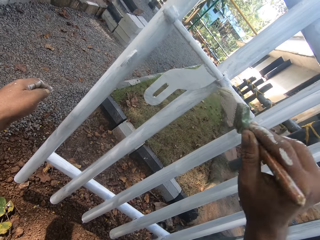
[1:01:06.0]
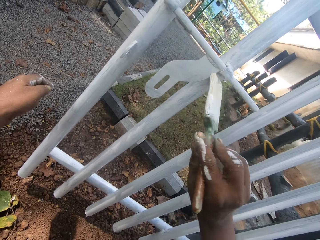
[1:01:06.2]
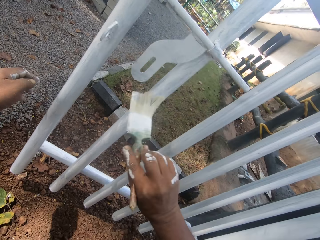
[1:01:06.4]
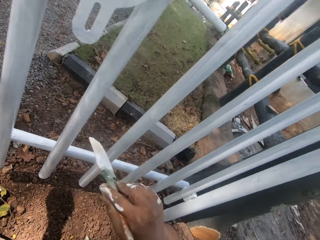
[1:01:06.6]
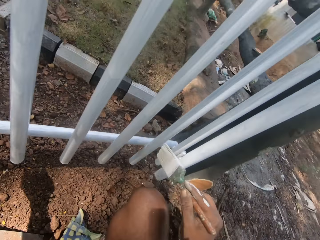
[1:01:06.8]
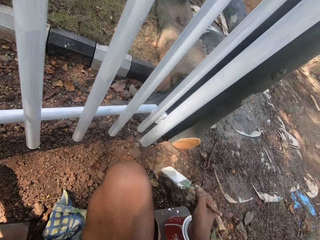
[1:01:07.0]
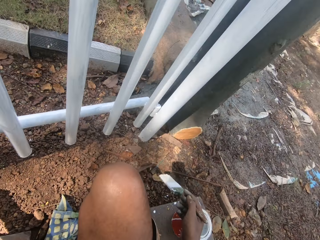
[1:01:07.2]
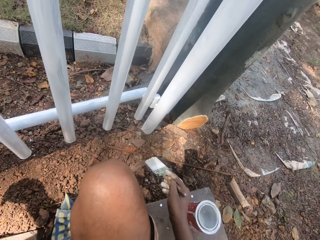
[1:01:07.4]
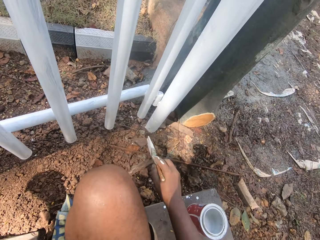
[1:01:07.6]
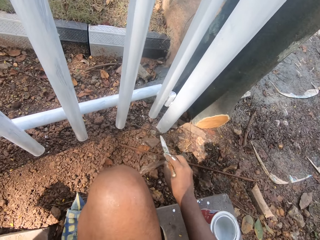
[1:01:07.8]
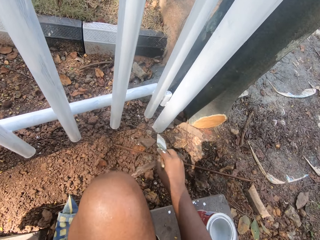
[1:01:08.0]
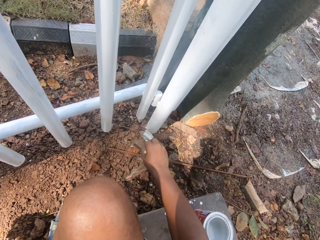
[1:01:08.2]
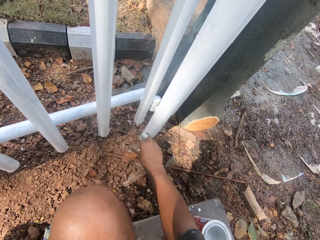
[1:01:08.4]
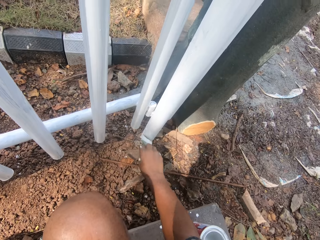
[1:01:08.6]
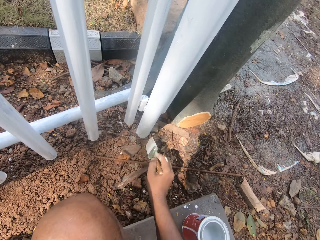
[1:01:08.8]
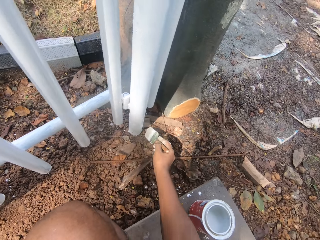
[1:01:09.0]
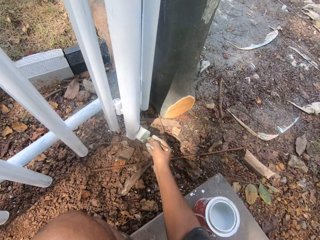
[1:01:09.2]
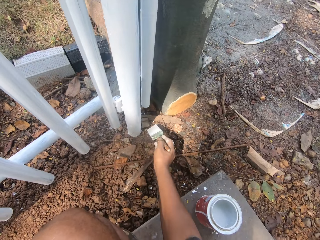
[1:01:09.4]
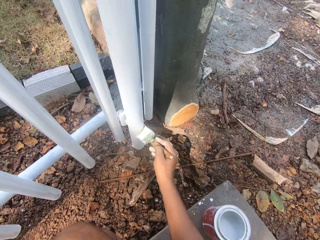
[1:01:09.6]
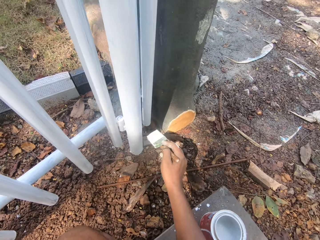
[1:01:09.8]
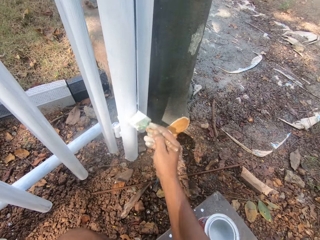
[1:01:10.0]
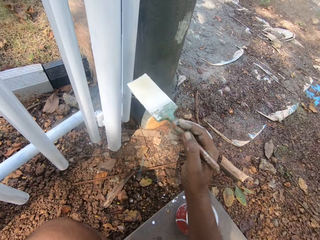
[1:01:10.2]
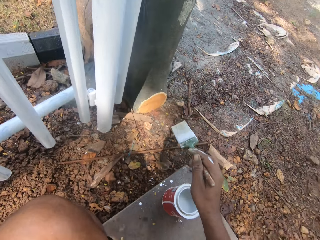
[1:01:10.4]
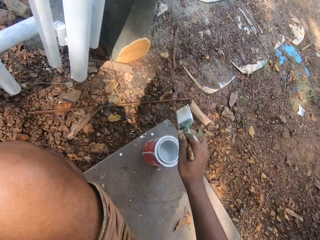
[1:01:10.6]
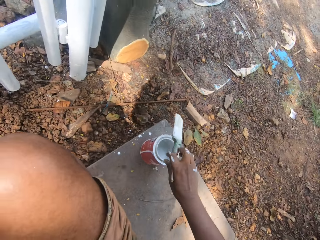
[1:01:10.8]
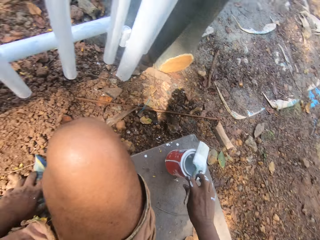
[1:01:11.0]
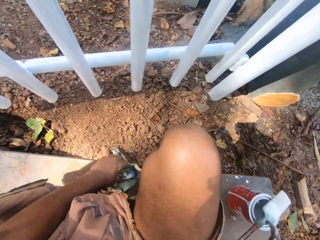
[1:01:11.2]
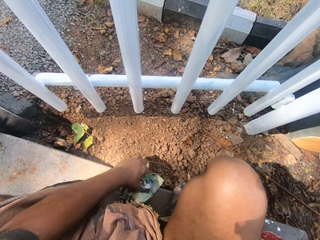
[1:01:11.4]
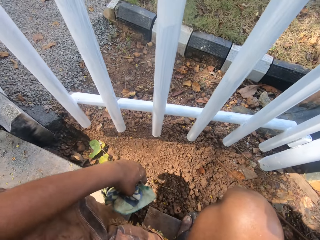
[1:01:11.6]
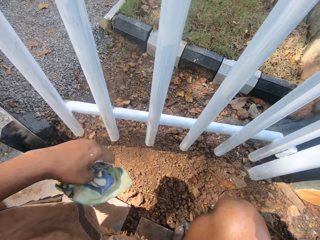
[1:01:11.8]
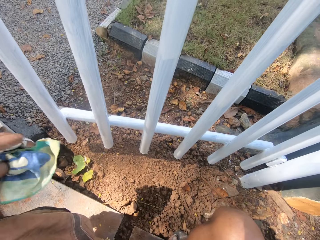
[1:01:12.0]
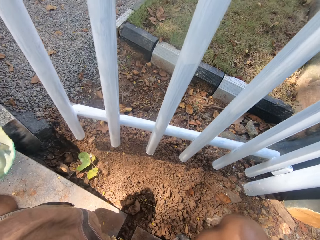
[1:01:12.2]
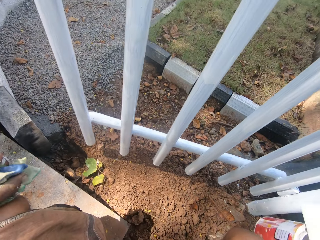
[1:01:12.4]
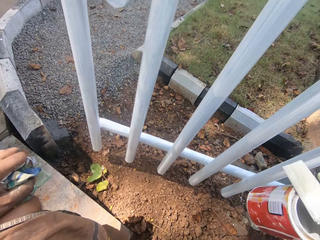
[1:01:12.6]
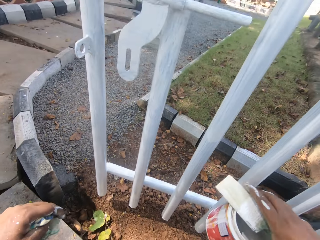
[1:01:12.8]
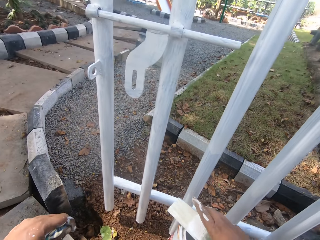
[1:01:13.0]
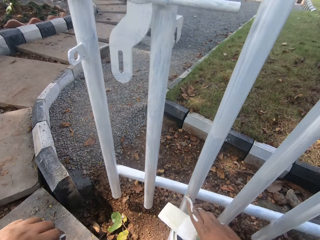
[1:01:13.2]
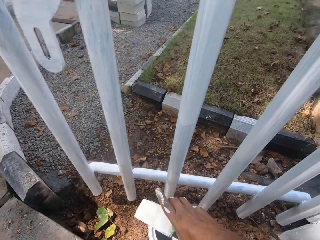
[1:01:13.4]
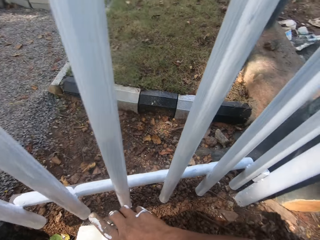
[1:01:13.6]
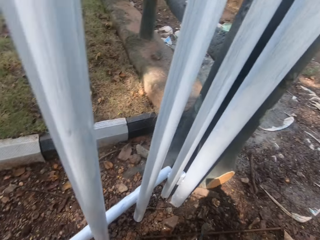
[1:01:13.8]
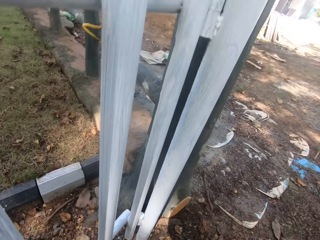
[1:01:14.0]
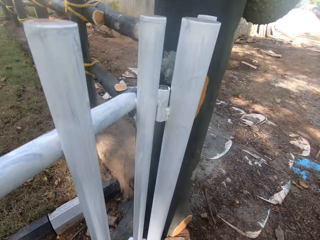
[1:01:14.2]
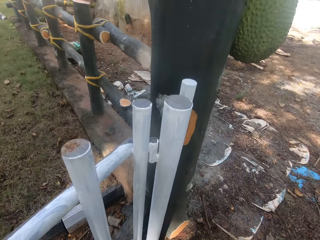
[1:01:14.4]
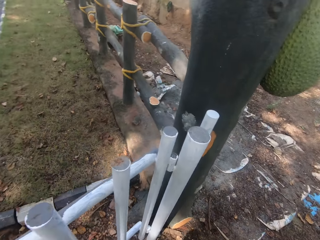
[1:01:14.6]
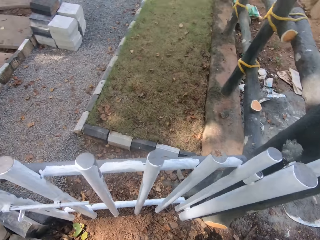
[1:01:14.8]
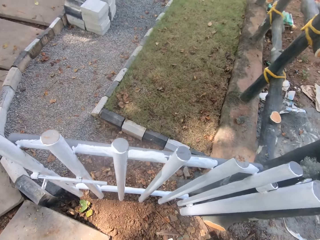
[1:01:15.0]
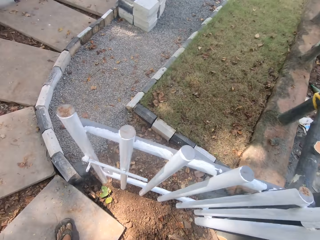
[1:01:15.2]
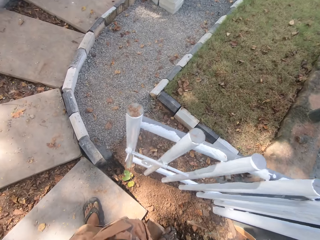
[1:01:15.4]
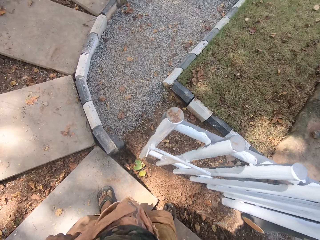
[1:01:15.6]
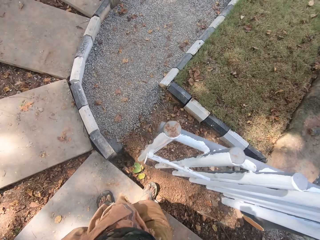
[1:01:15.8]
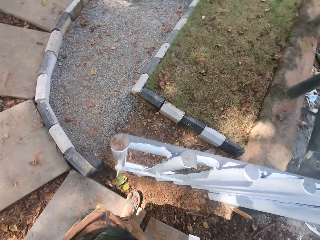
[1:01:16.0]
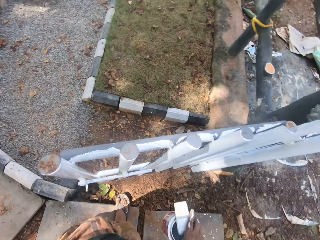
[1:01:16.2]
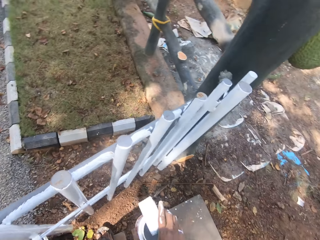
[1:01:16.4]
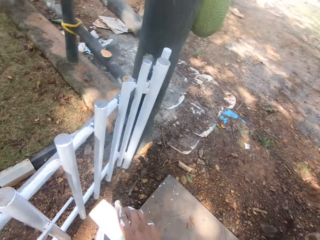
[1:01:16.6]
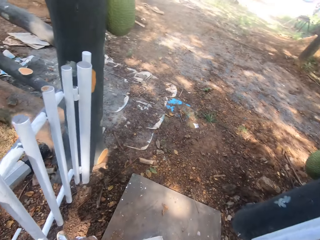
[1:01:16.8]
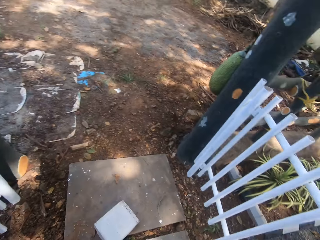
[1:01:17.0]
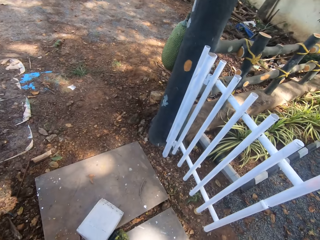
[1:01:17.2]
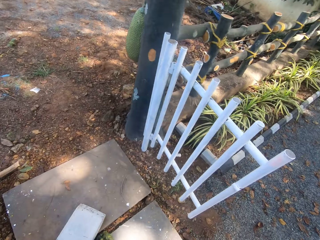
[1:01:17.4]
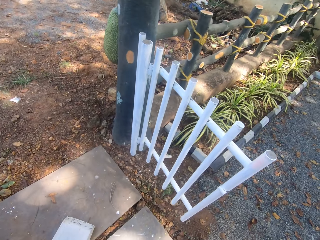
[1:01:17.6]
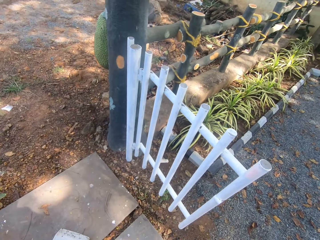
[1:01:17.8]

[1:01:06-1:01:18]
The camera wearer turns around. They paint on the gate. They put the brush on top of the container or can. They pick up the can on the ground. They put the can on the ground. They stand beside the metal rail and walk to the other side.

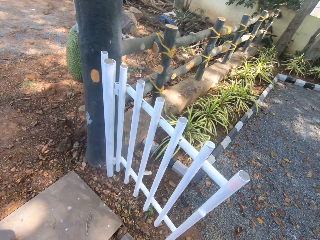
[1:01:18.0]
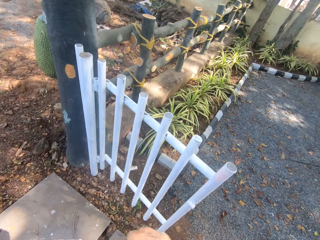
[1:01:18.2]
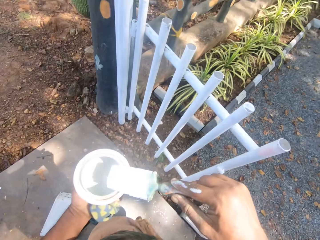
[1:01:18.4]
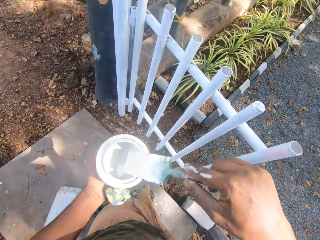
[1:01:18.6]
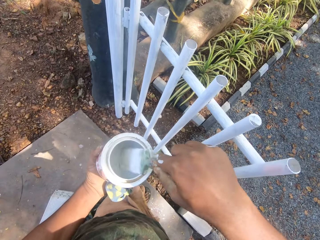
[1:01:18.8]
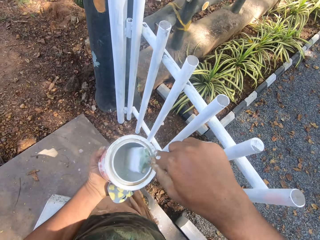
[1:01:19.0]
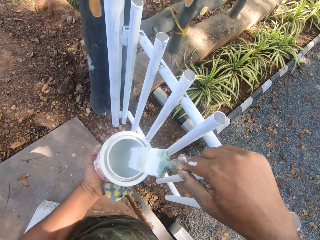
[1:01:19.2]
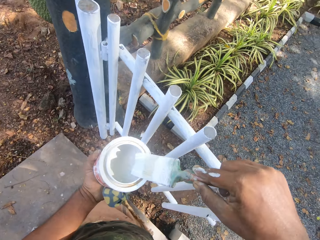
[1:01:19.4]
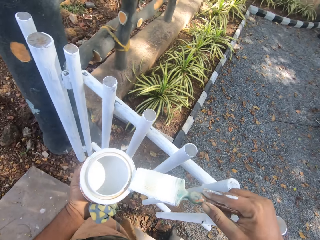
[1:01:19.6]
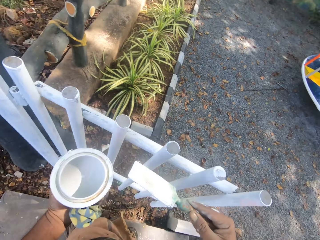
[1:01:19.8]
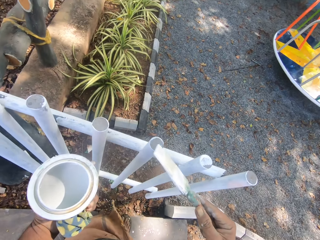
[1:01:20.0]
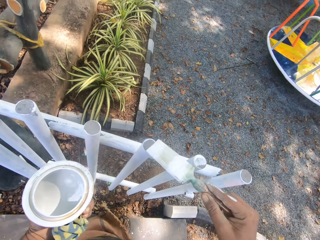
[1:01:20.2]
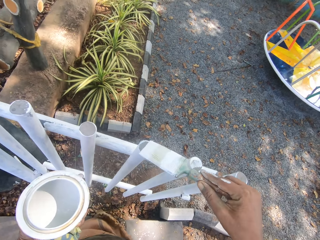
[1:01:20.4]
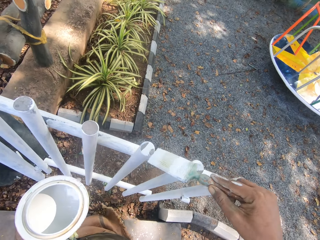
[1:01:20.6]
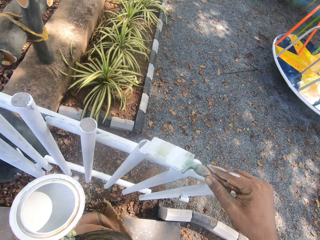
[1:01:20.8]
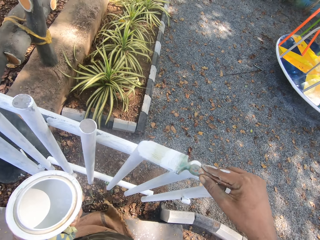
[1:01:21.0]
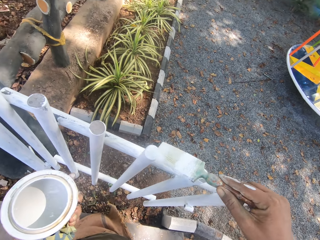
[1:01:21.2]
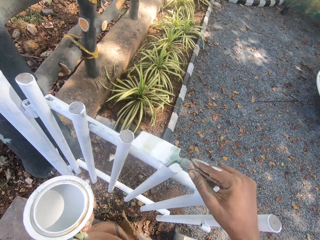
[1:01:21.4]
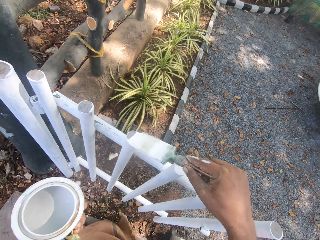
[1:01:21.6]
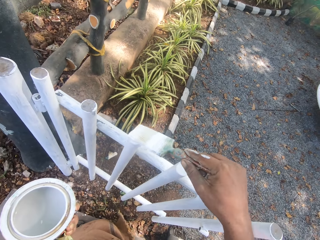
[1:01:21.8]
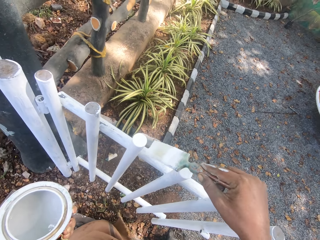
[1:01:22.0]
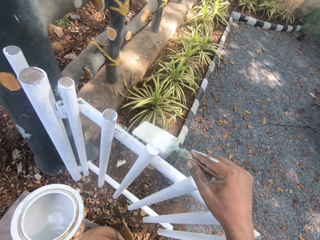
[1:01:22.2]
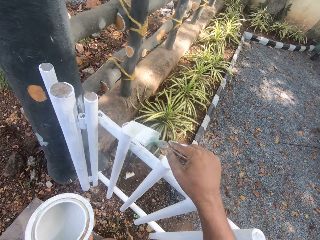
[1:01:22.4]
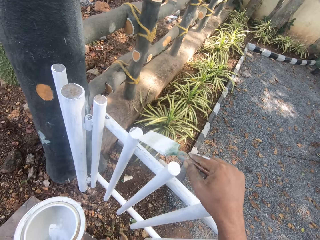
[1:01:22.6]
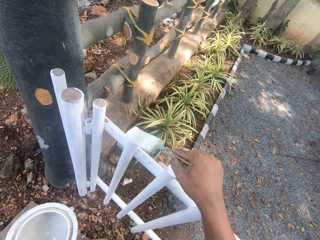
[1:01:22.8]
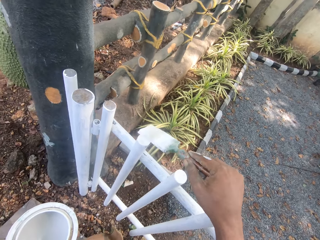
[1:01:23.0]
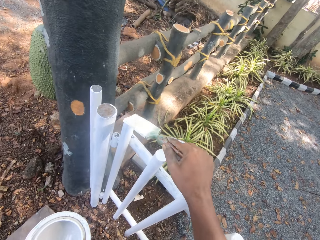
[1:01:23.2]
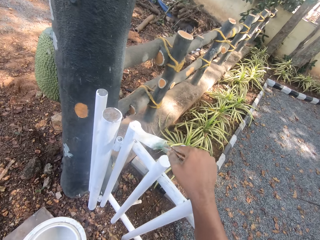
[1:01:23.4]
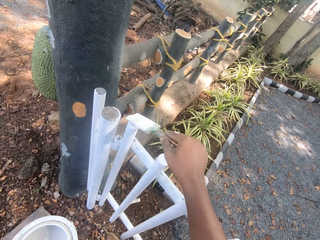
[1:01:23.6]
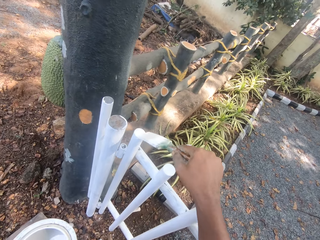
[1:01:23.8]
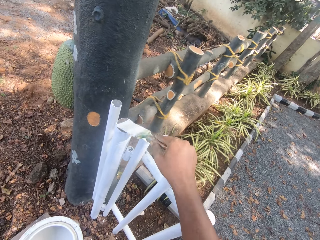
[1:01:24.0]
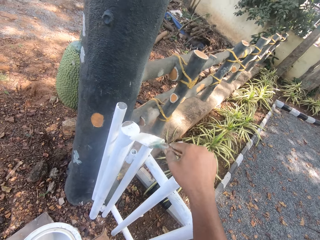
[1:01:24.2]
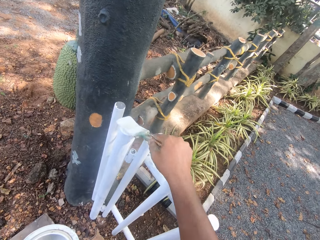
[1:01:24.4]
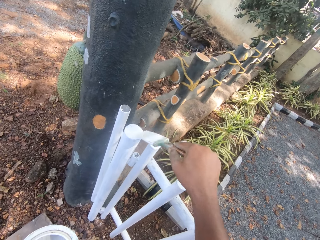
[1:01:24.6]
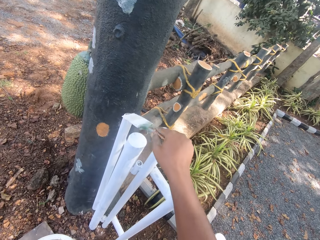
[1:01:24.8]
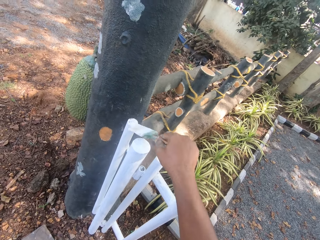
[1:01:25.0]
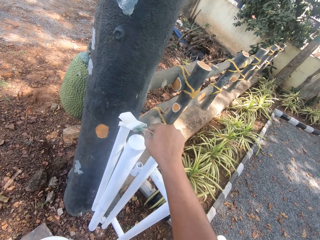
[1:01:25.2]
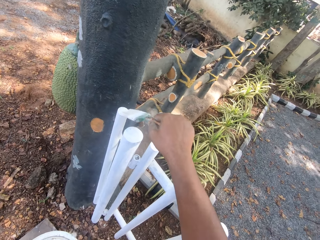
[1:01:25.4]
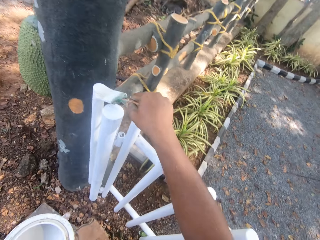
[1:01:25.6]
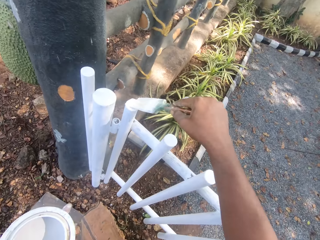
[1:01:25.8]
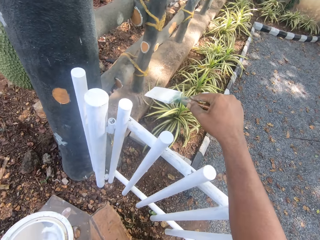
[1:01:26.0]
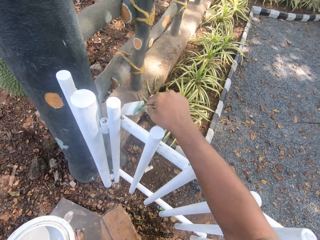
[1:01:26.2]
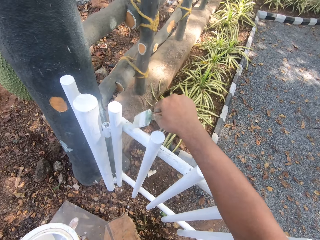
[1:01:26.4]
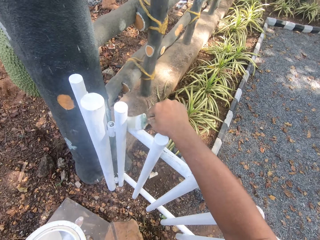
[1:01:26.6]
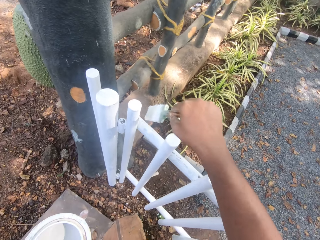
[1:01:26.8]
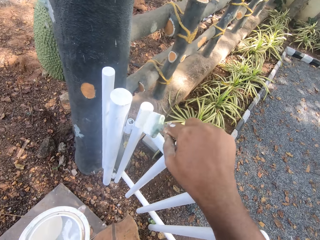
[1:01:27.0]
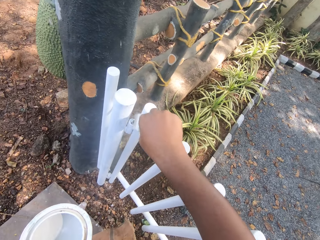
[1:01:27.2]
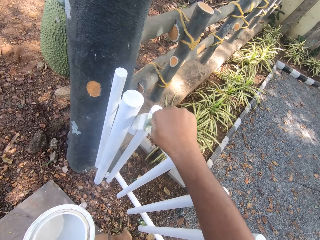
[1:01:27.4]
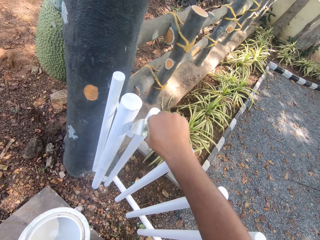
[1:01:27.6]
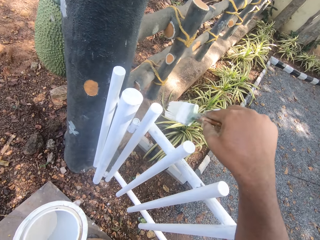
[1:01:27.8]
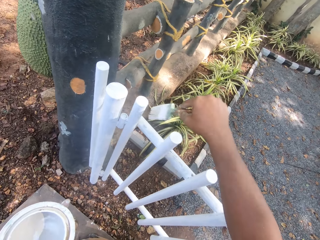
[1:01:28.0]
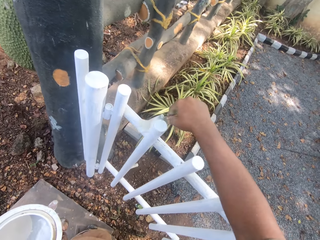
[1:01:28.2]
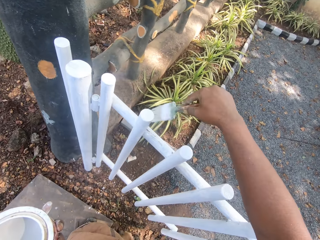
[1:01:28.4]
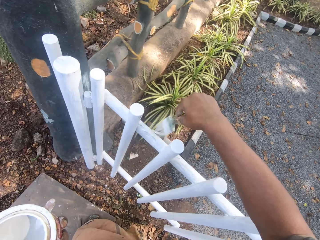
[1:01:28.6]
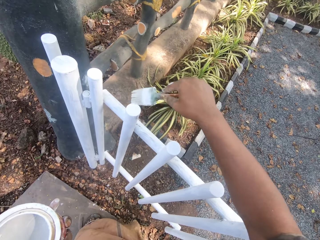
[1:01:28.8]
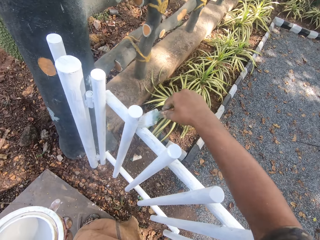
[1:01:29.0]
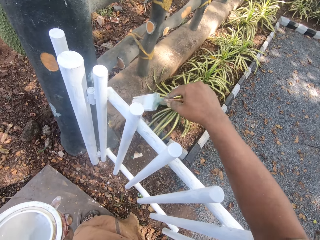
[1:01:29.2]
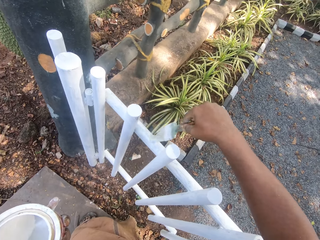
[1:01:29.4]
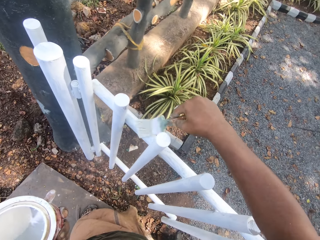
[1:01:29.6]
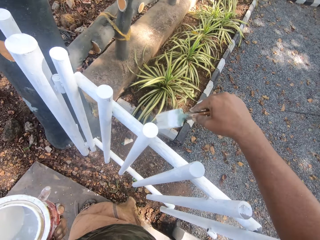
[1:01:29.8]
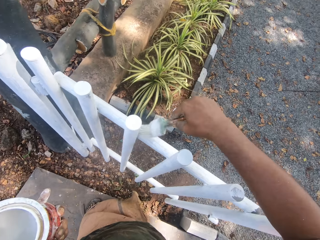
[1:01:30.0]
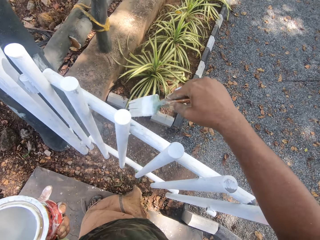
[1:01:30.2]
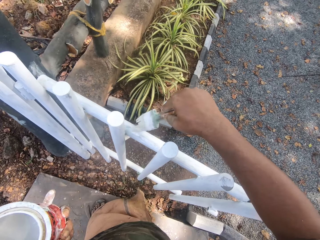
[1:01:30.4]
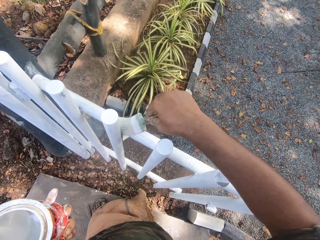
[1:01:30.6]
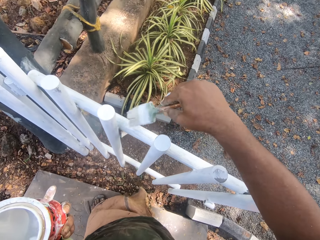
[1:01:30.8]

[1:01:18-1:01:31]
The camera wearer dips the paint brush in the paint can. They paint on the gate.
